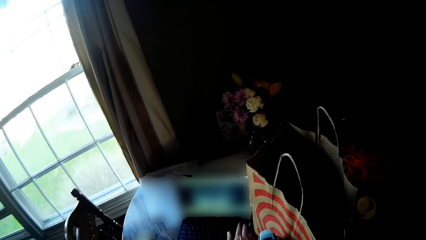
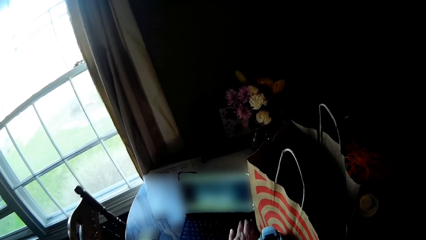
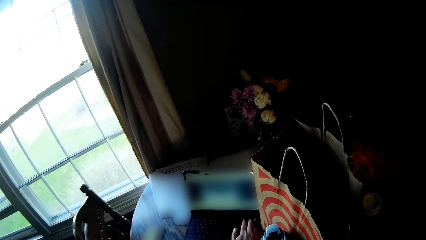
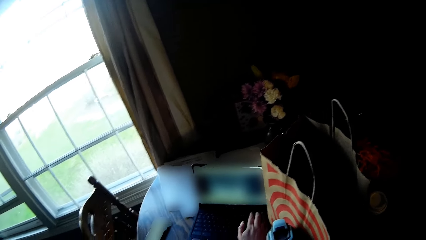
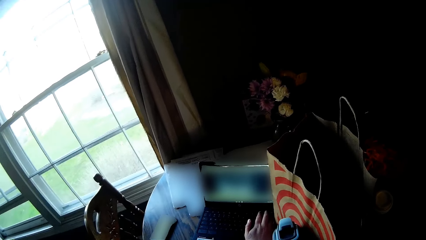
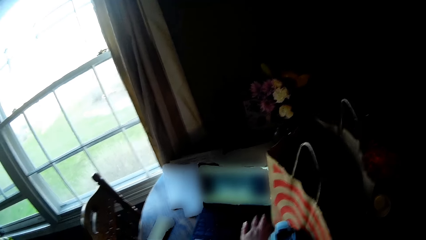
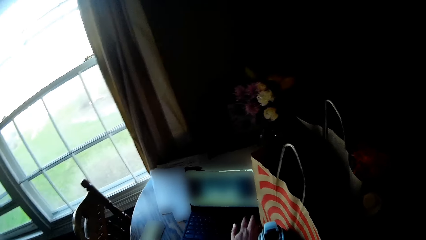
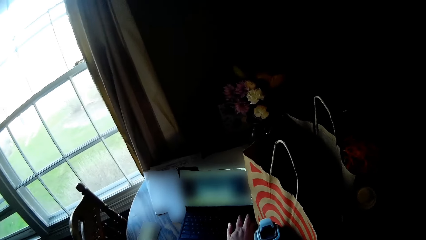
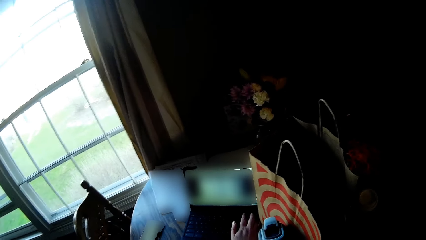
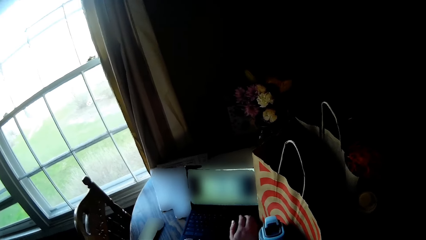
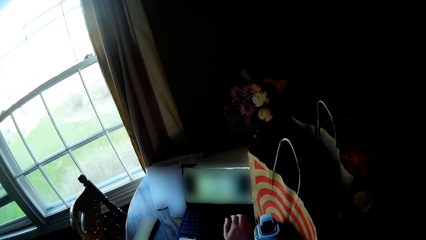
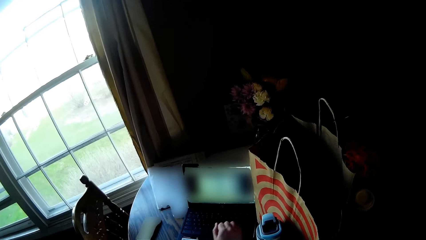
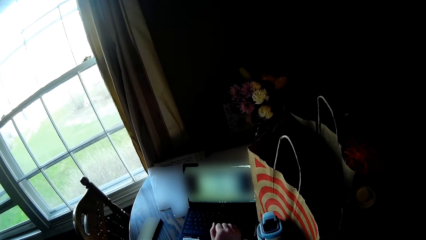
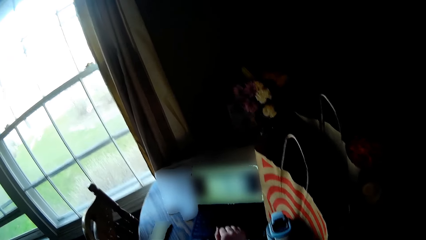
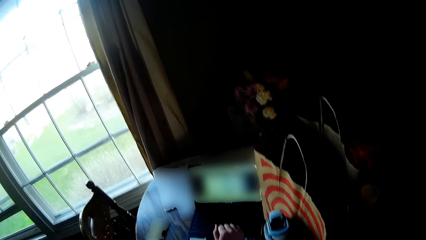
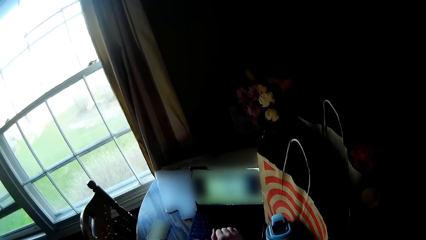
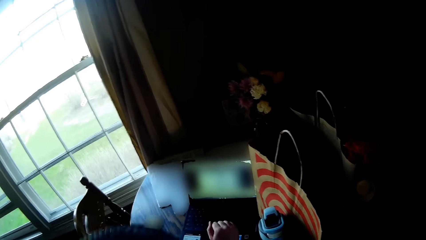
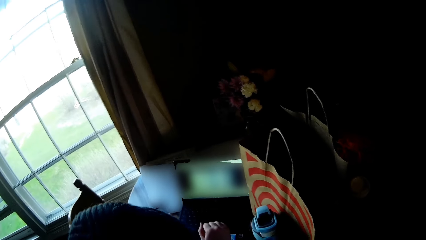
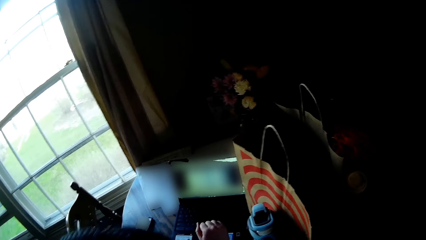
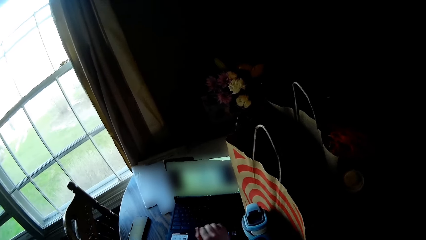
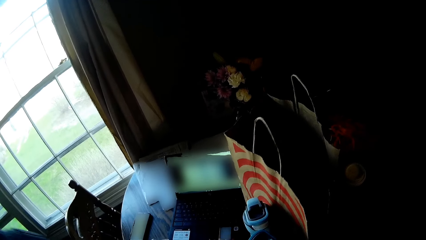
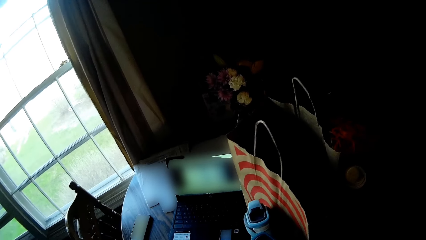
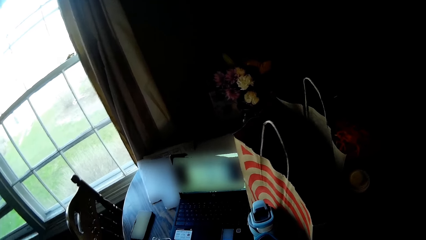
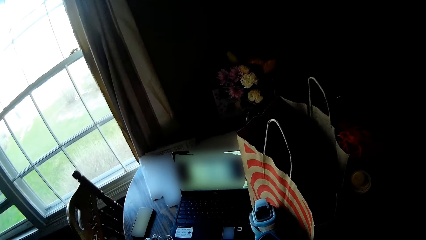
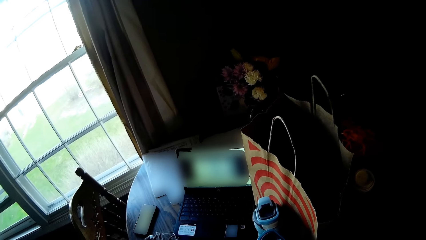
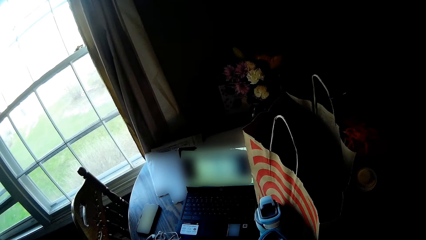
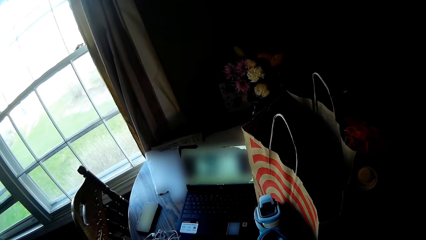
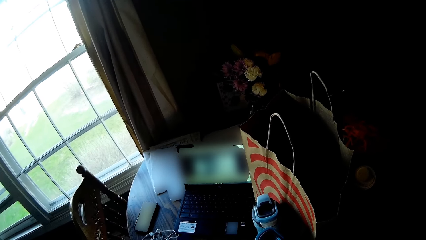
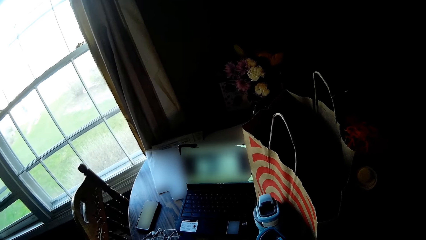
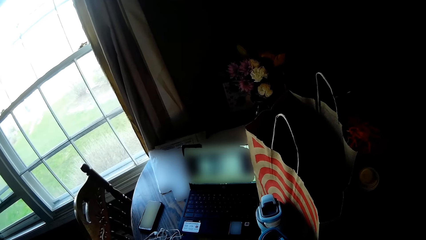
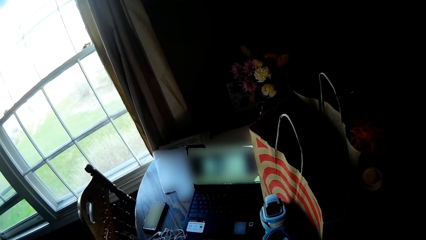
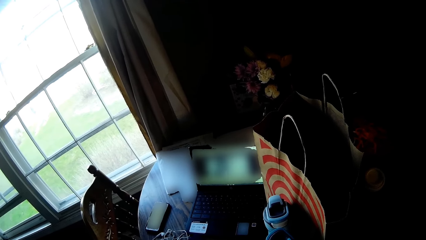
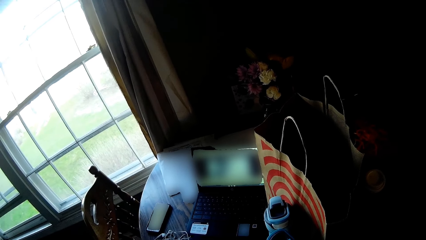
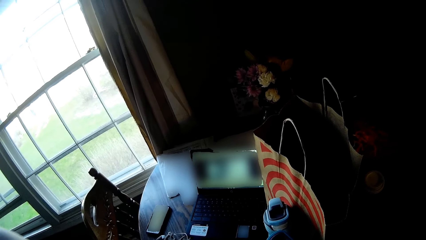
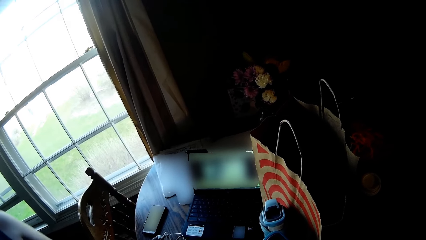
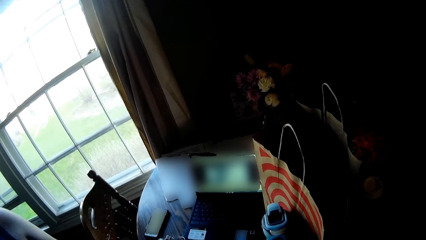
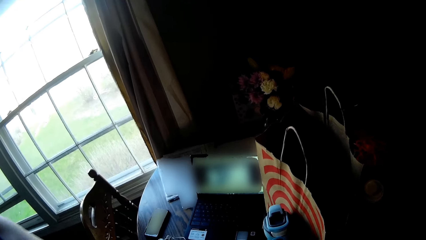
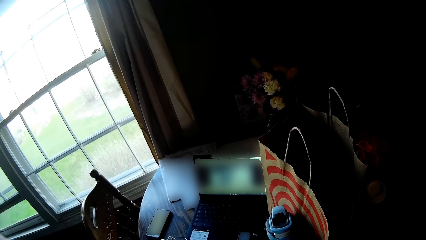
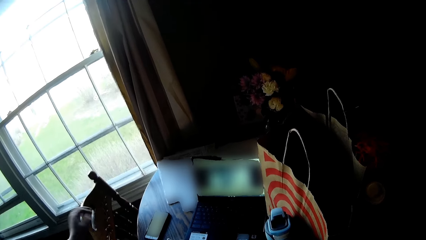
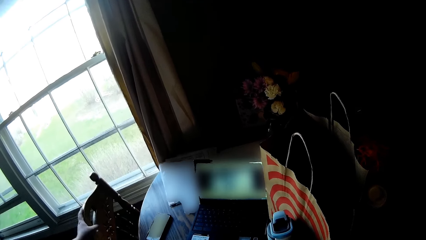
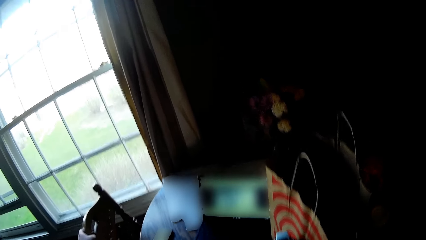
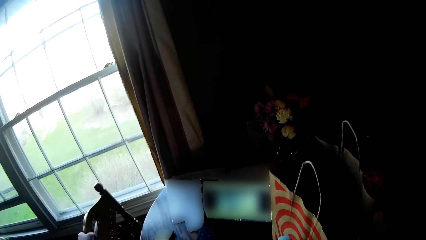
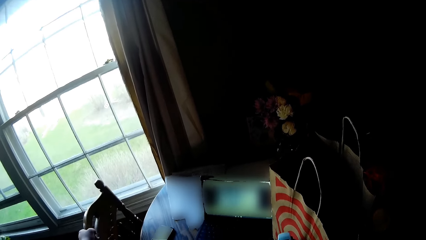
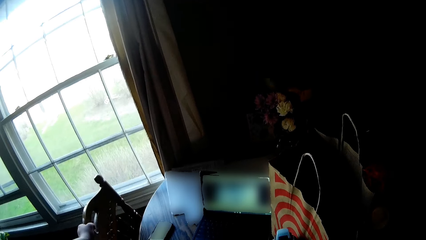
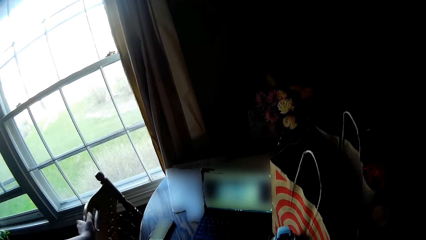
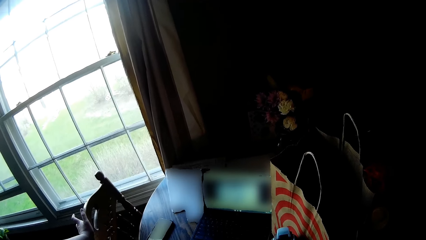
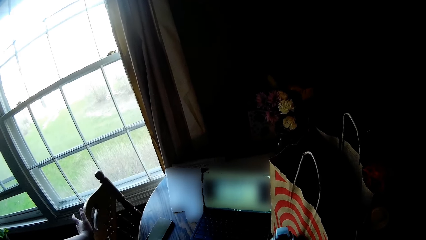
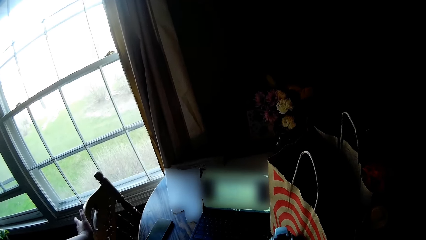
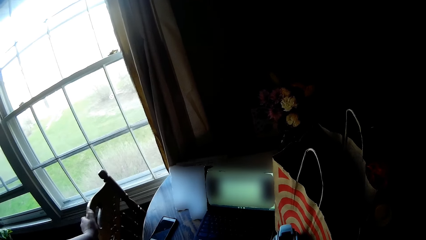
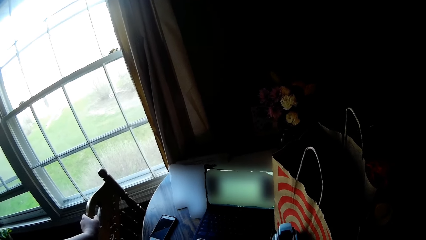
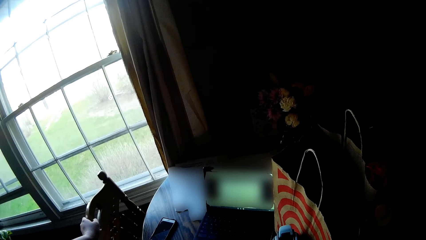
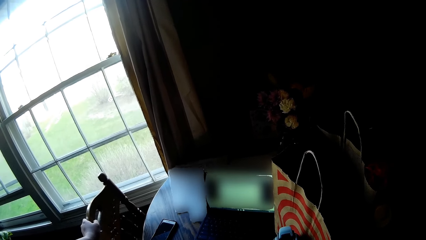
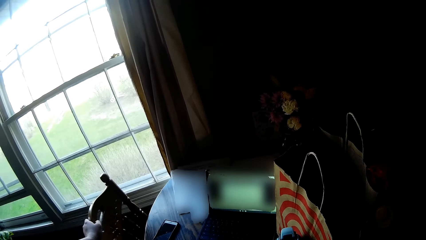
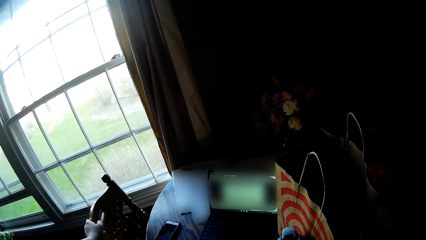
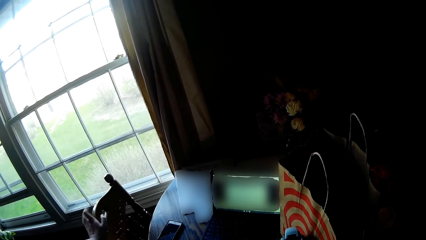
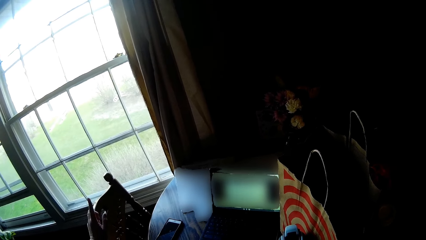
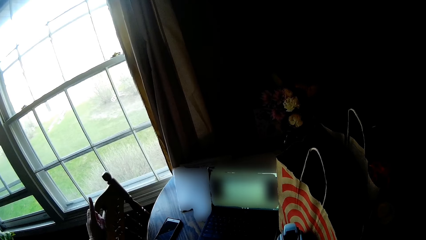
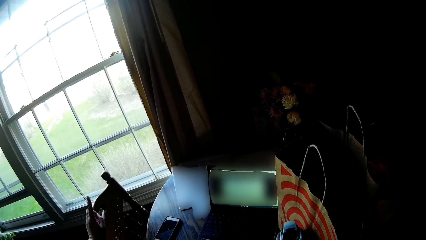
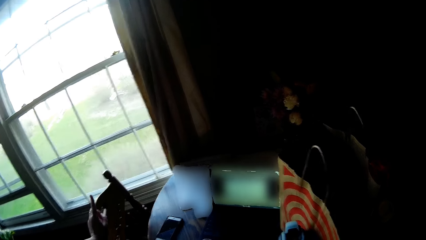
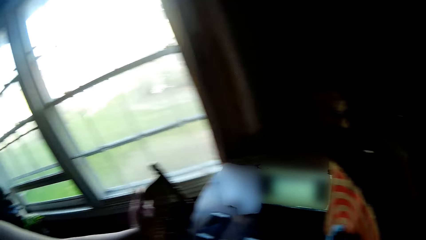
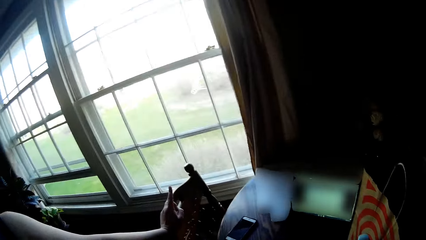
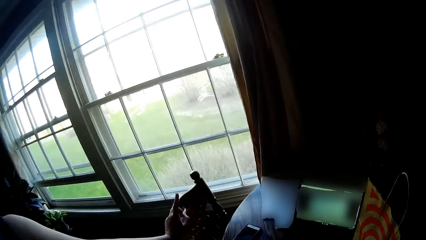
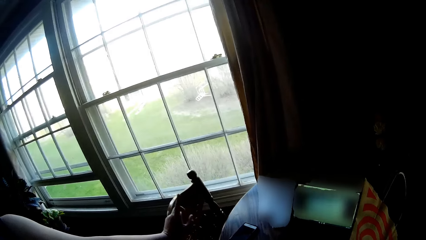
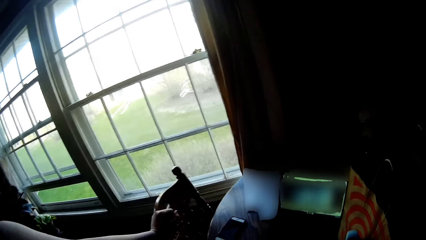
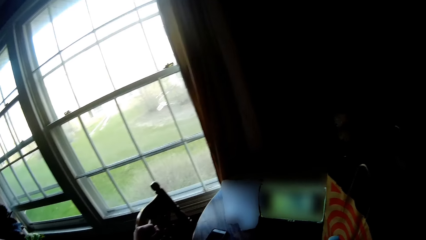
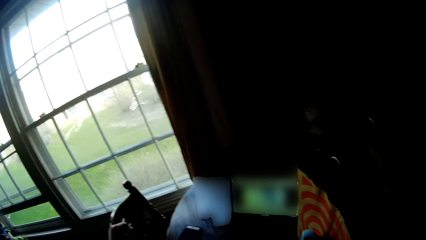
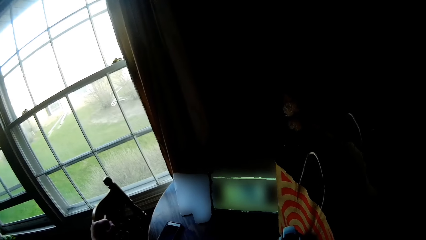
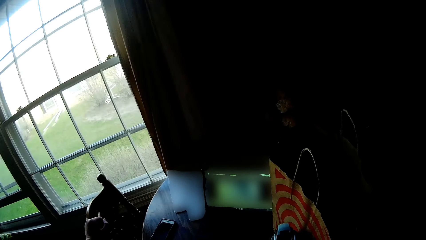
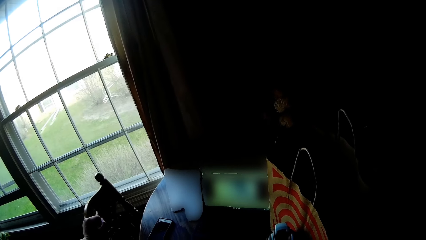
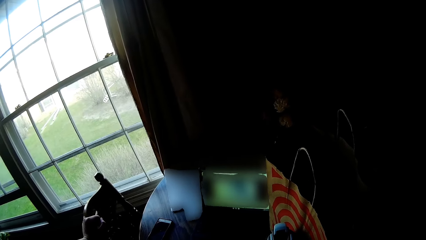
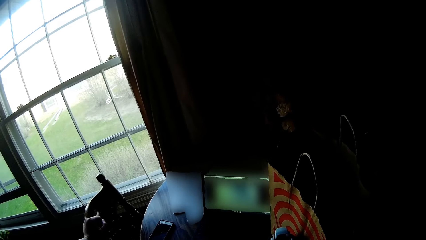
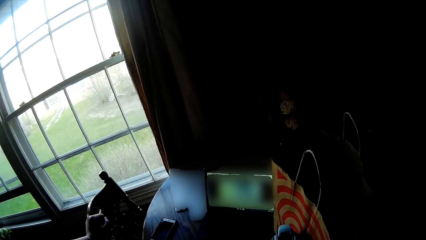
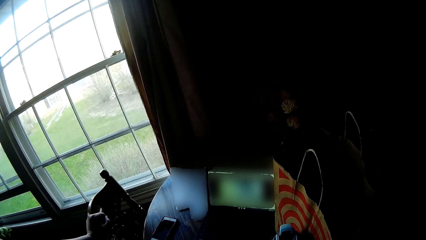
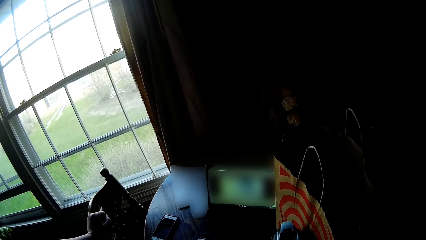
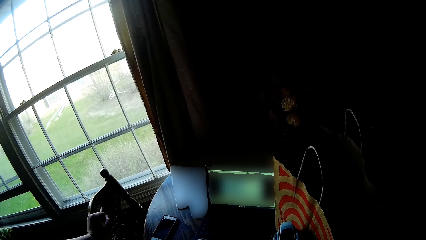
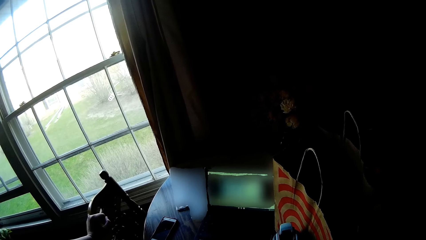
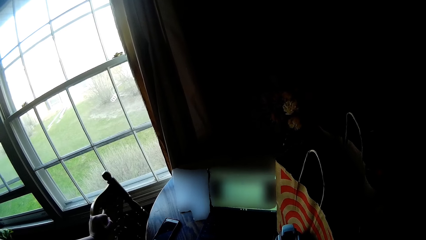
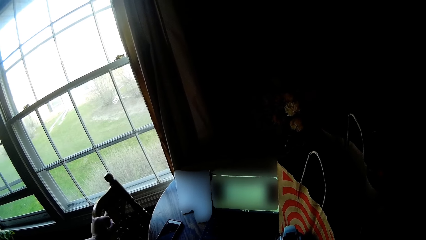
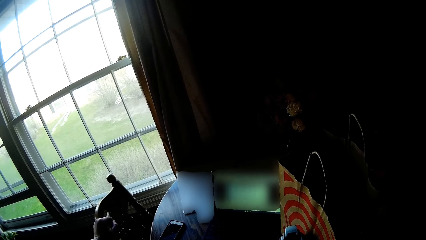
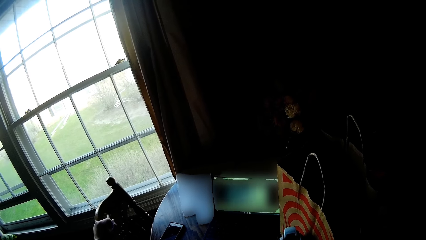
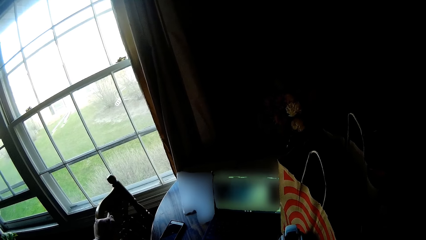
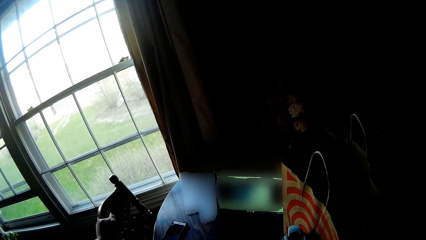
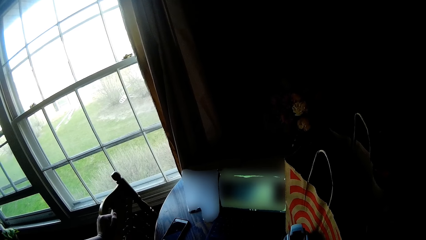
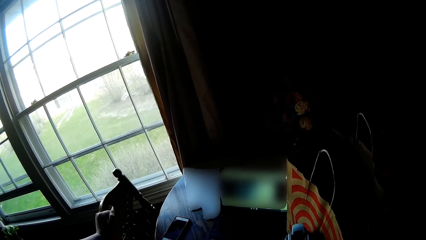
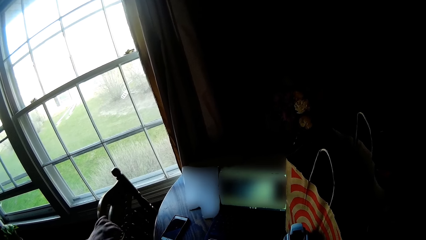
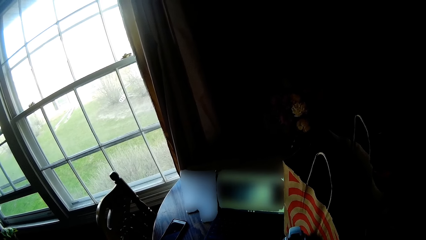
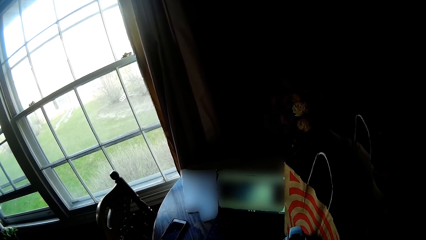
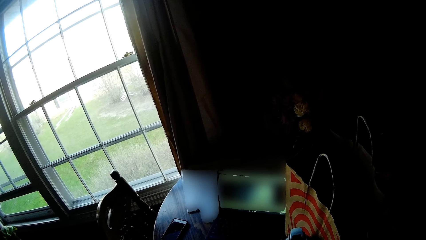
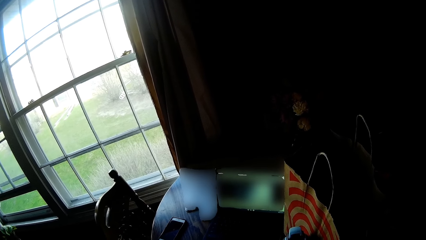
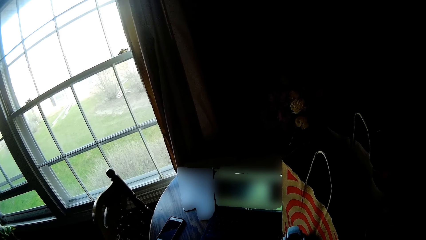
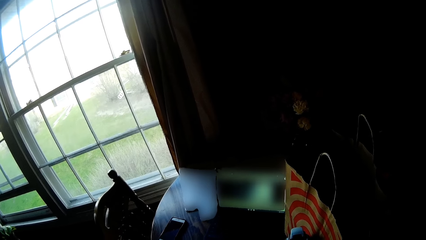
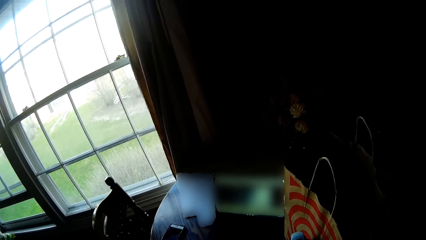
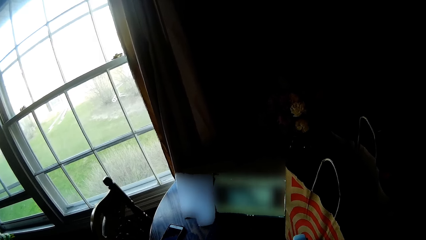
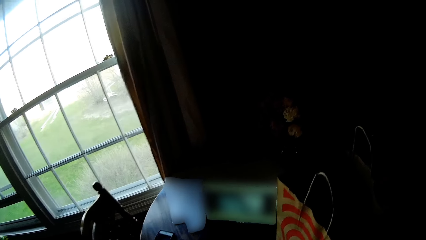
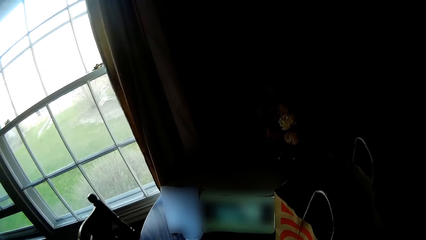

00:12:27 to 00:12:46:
The camera wearer converses with the woman. The woman rests her left hand on a dining chair. The woman removes her left hand from the dining chair.
